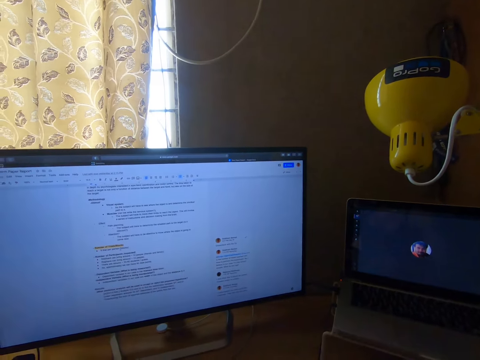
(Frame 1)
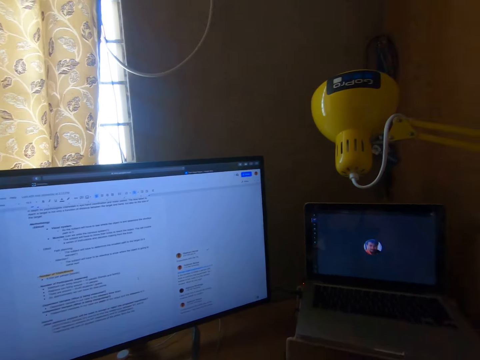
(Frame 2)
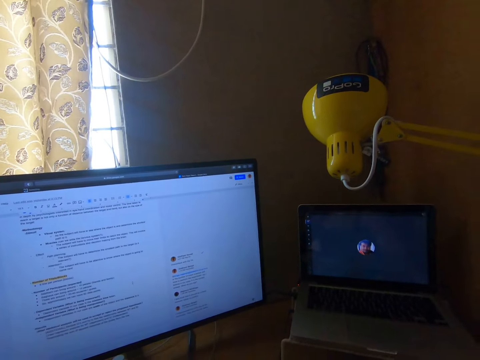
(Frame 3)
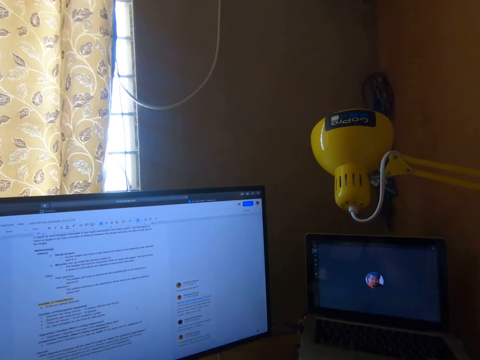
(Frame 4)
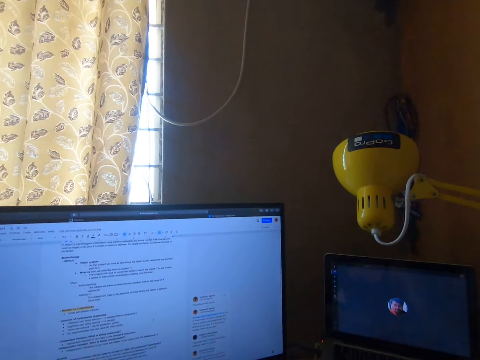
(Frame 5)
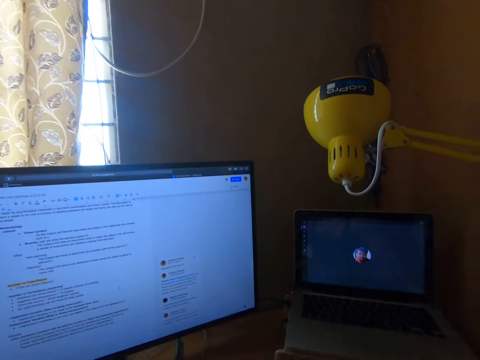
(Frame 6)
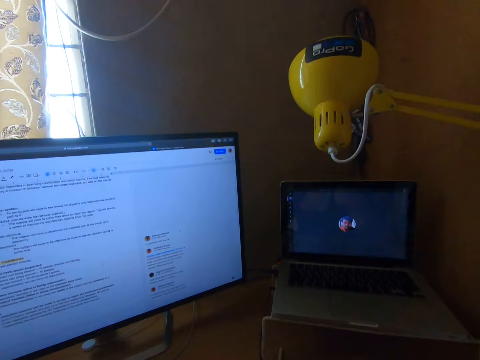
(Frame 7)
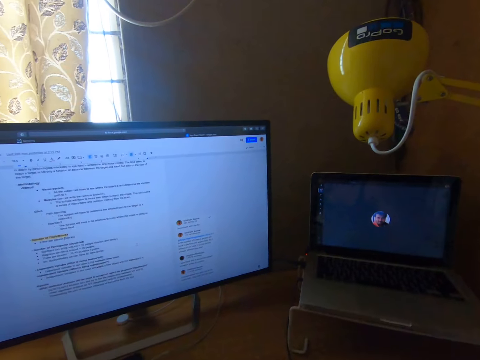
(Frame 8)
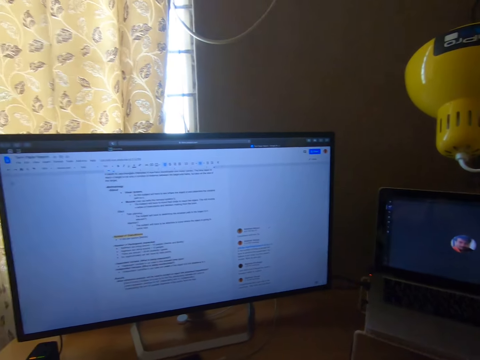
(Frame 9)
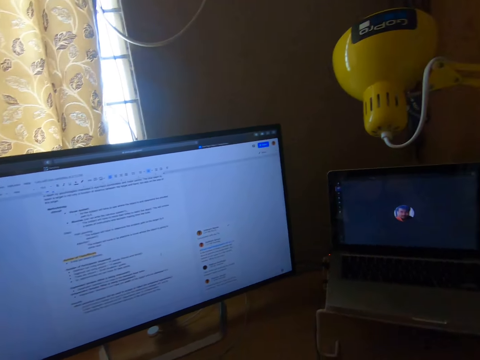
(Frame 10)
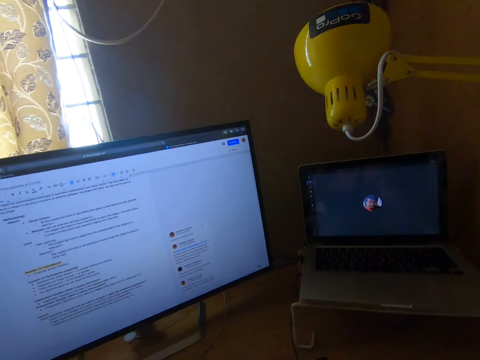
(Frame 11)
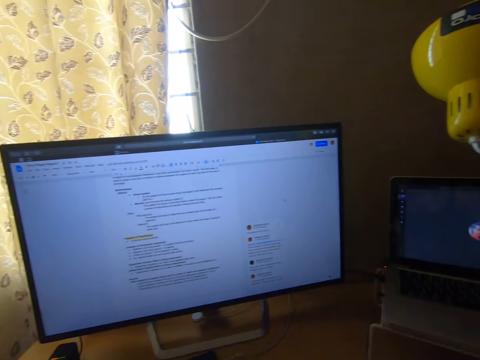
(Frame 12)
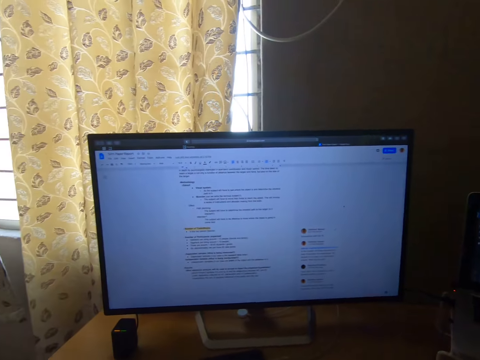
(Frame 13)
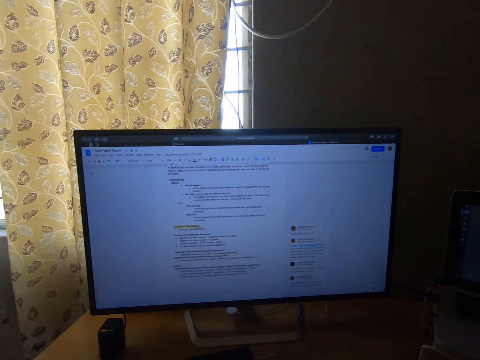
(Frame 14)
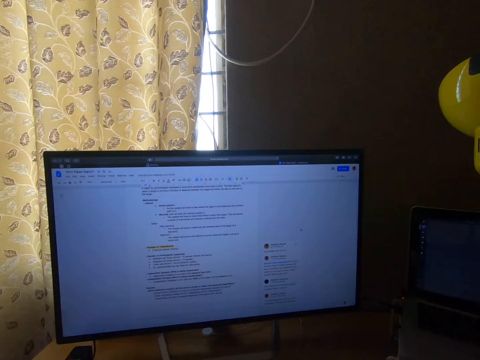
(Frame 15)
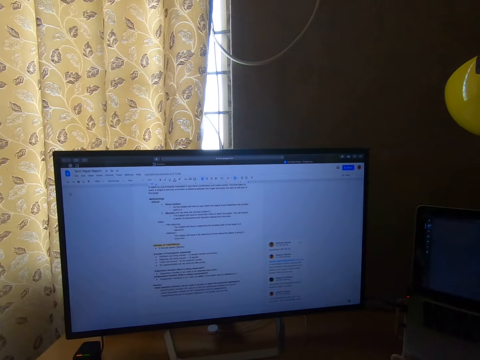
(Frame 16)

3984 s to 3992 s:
The camera wearer looks at the laptop screen.

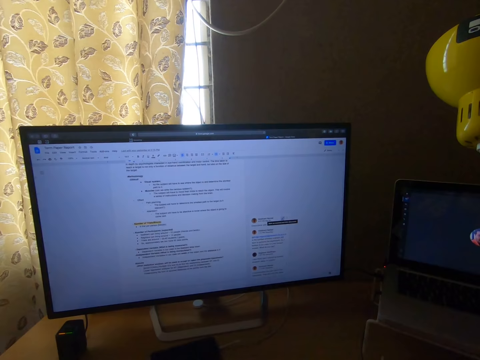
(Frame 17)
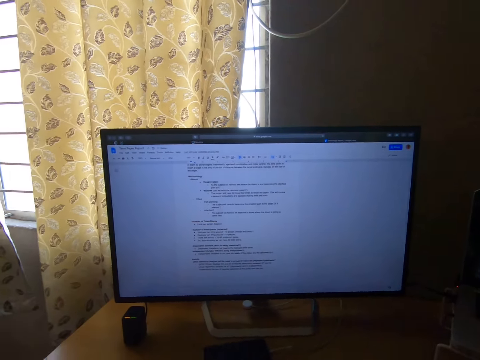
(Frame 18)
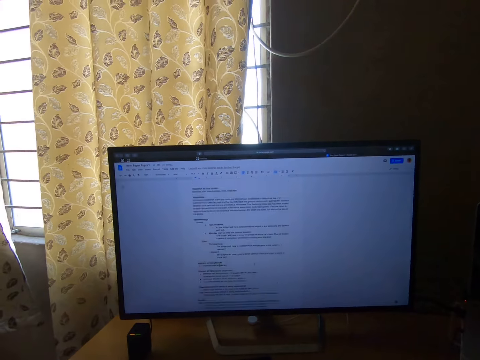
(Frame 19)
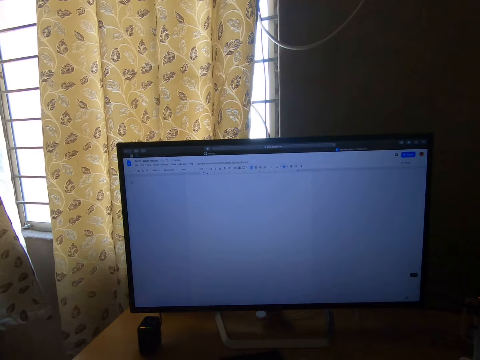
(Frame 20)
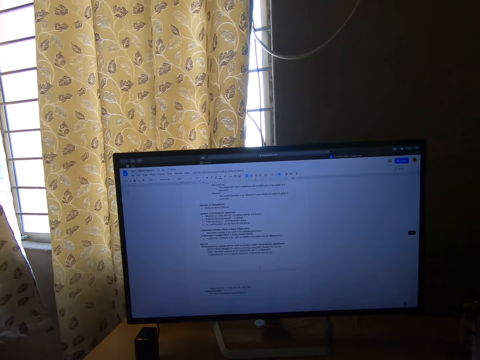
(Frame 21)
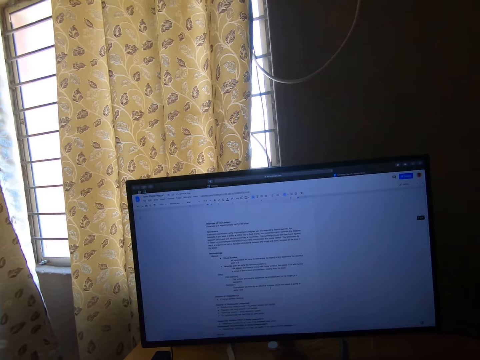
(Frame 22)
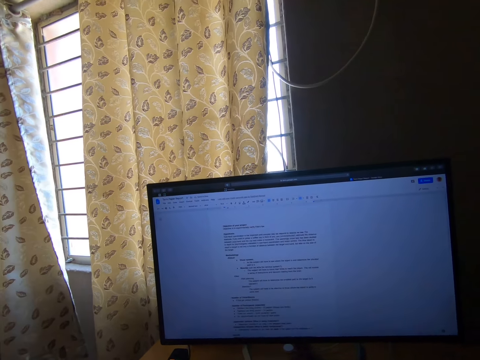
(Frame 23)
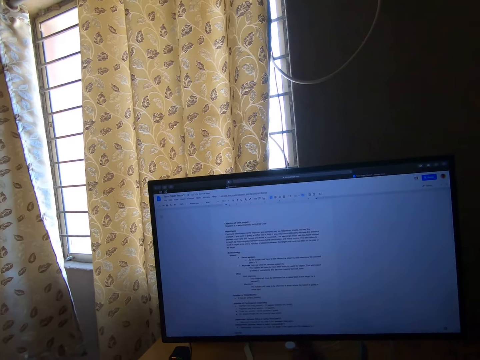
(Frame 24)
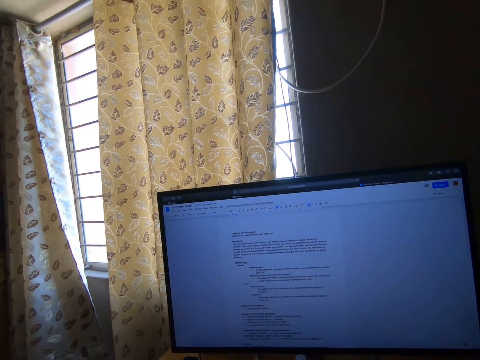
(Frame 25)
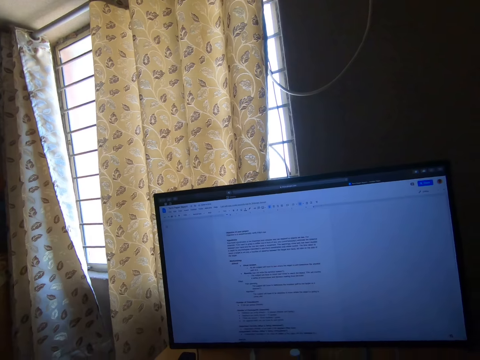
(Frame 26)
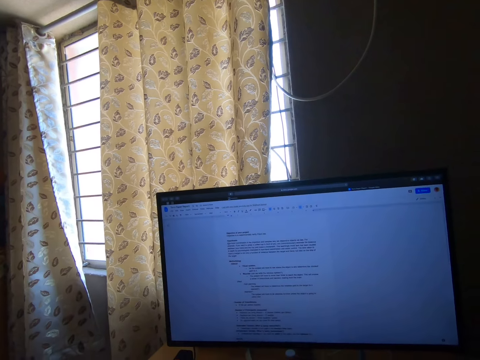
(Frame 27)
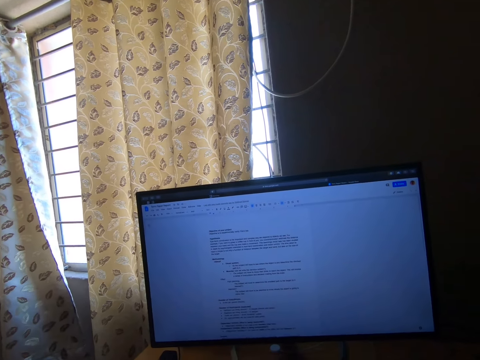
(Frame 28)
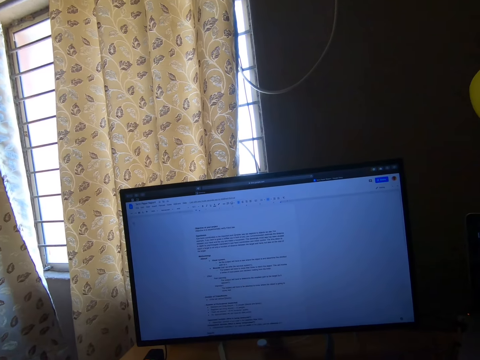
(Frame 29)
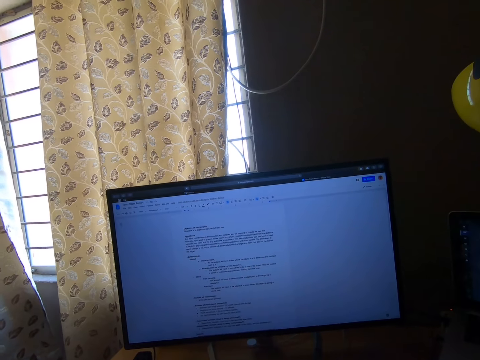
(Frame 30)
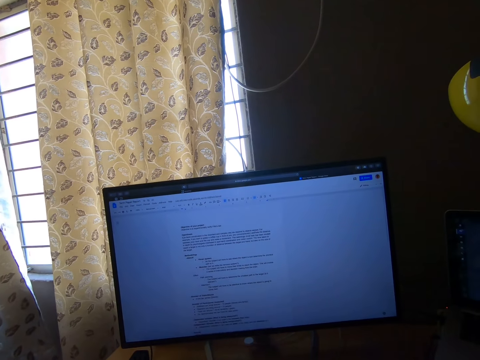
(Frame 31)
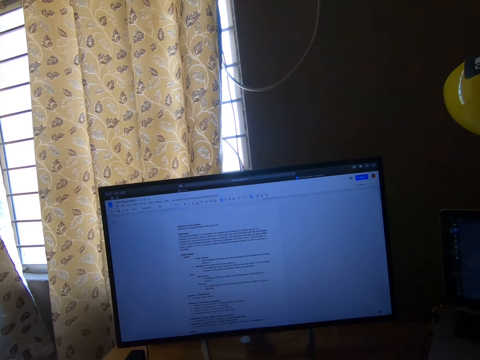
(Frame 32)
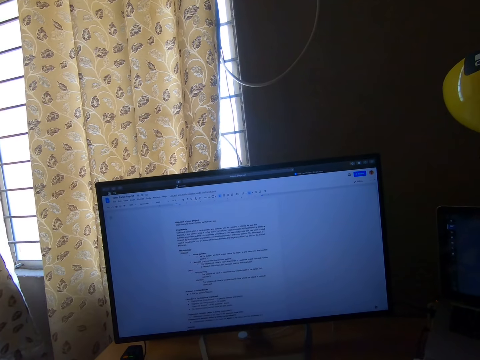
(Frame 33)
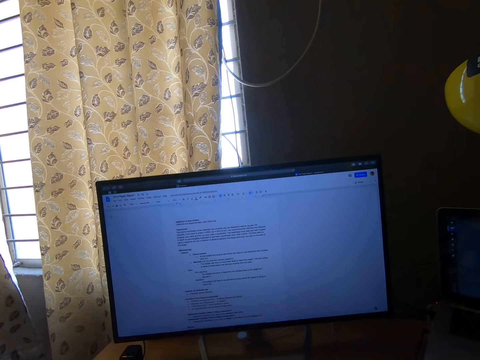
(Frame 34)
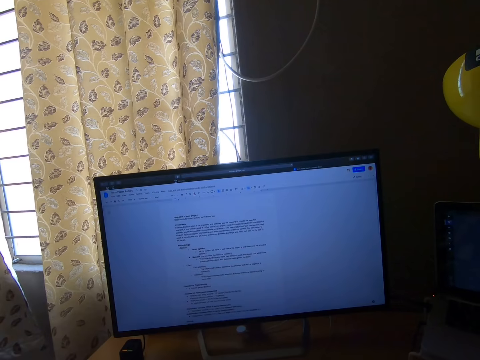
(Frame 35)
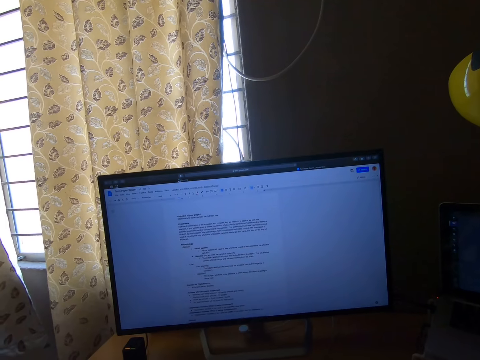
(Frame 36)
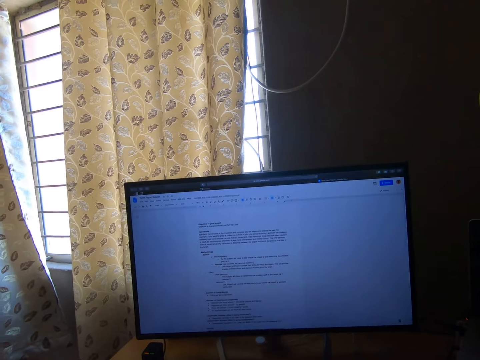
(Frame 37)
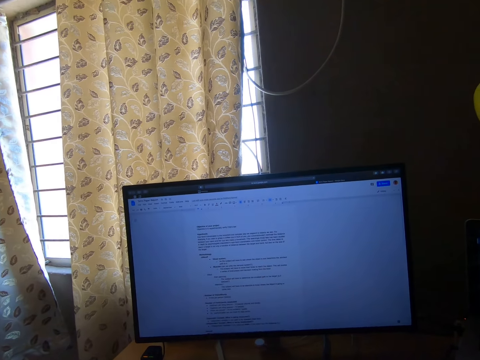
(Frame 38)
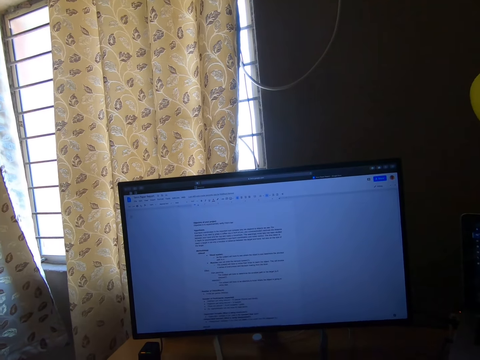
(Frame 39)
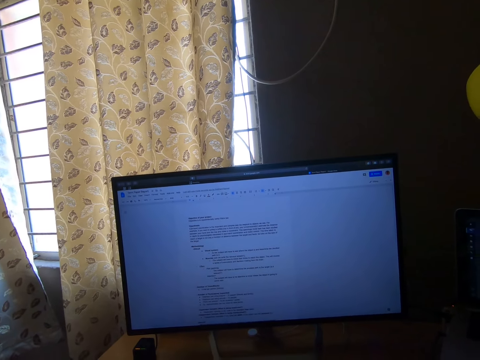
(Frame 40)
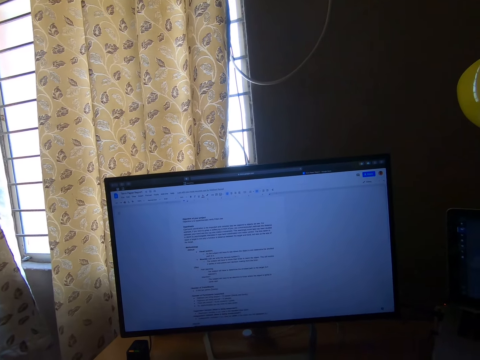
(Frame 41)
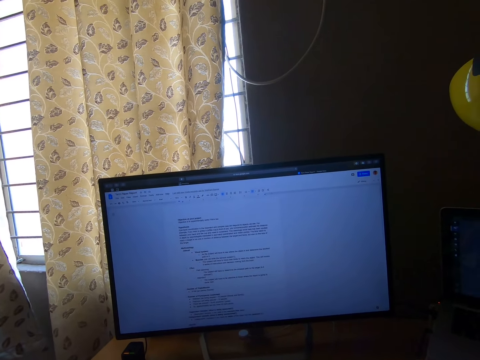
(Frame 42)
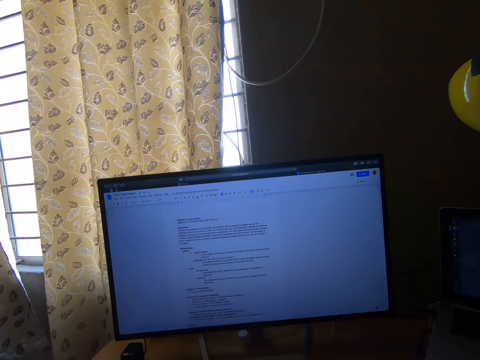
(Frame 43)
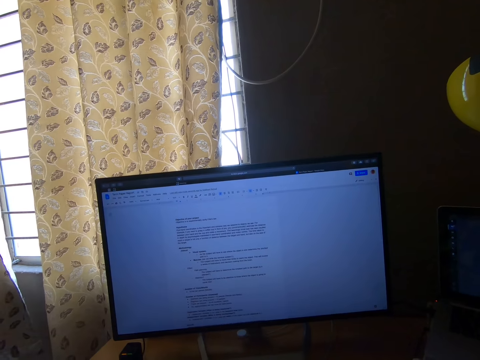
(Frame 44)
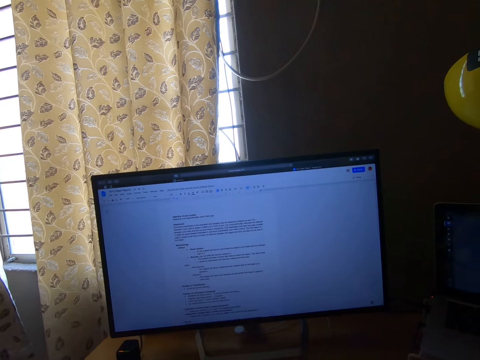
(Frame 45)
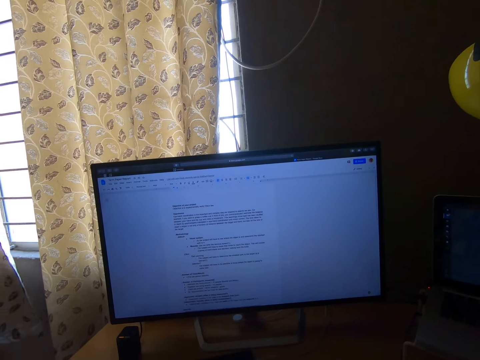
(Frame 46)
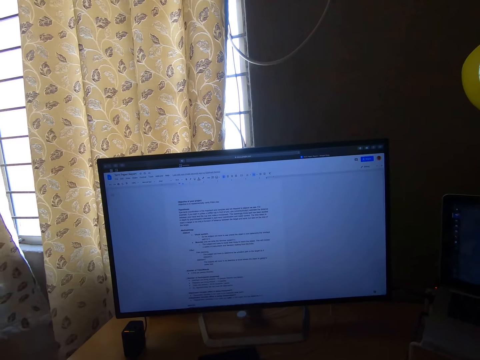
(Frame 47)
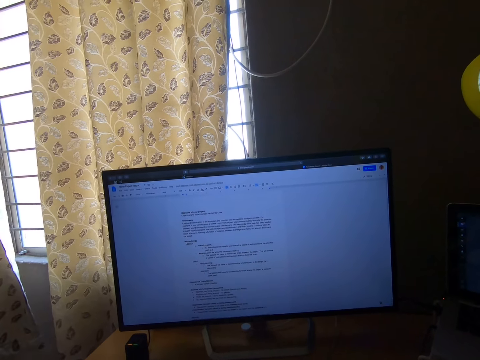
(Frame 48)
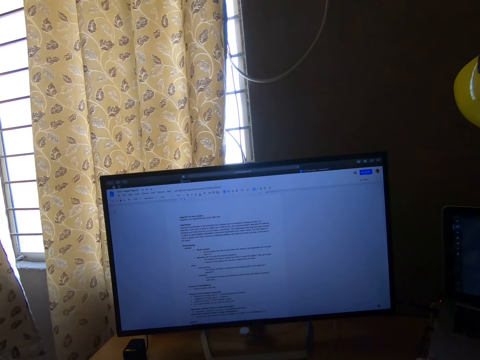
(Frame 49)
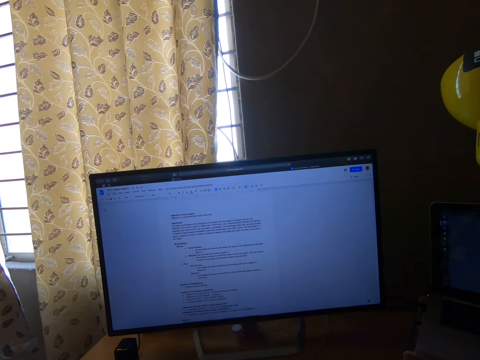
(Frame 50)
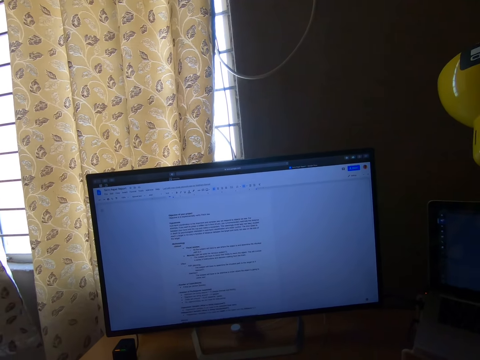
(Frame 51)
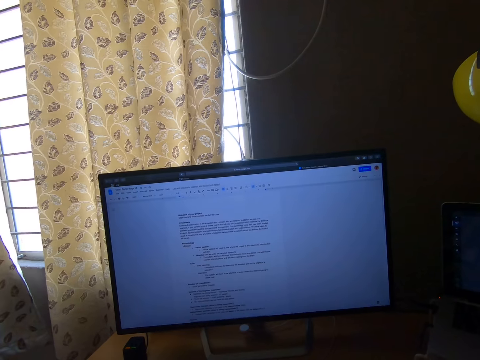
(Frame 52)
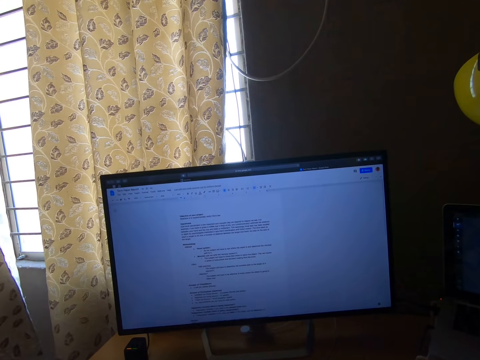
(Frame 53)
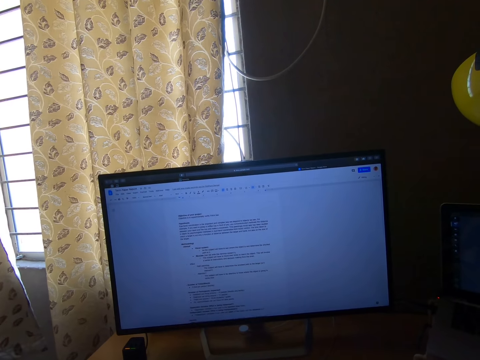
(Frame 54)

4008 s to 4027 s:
The camera wearer looks at the desktop screen.
